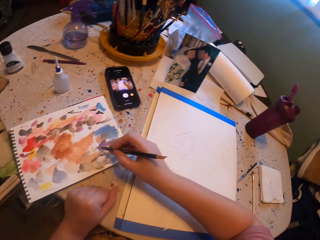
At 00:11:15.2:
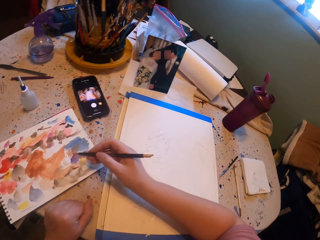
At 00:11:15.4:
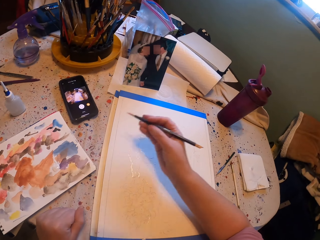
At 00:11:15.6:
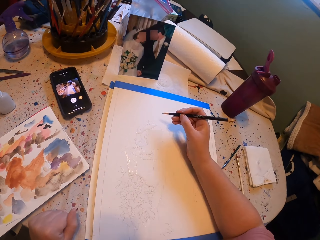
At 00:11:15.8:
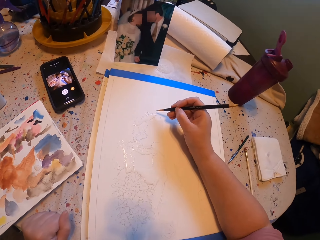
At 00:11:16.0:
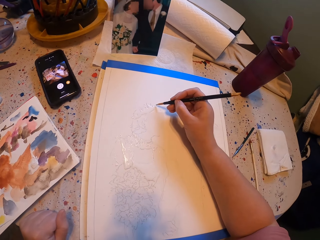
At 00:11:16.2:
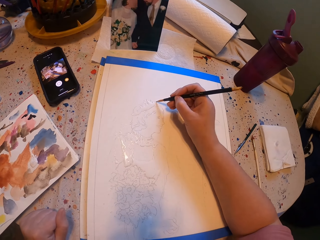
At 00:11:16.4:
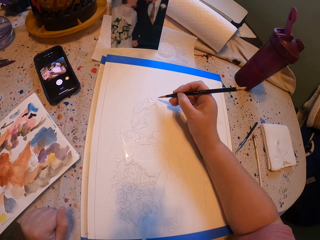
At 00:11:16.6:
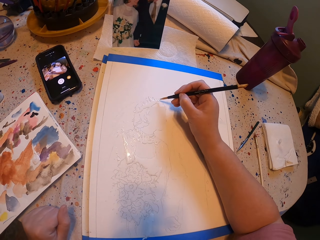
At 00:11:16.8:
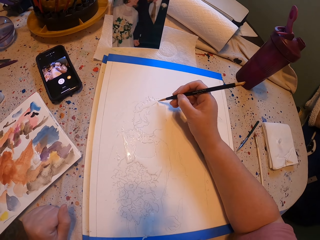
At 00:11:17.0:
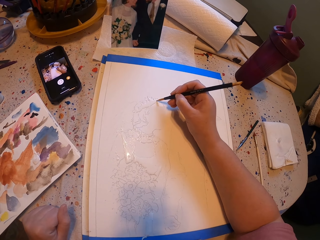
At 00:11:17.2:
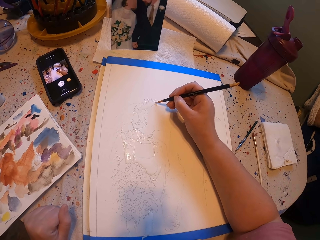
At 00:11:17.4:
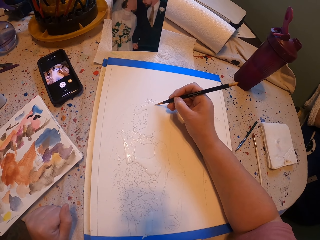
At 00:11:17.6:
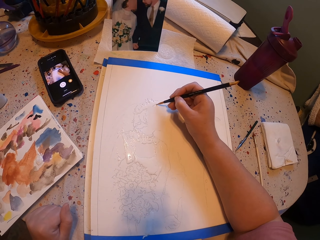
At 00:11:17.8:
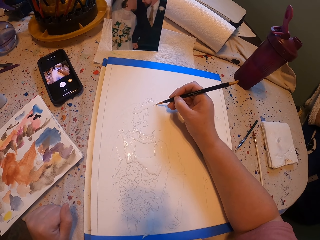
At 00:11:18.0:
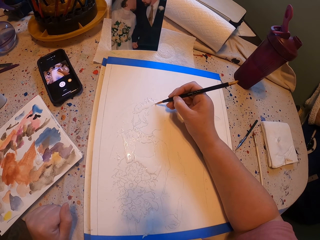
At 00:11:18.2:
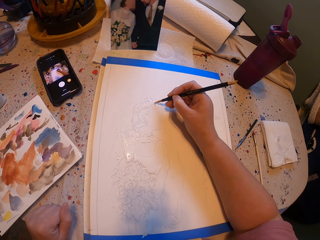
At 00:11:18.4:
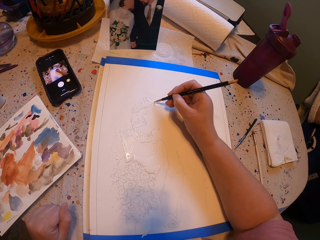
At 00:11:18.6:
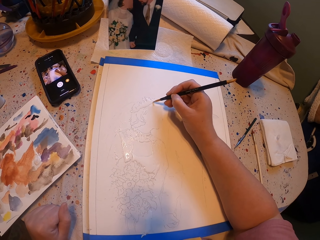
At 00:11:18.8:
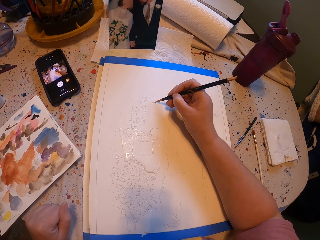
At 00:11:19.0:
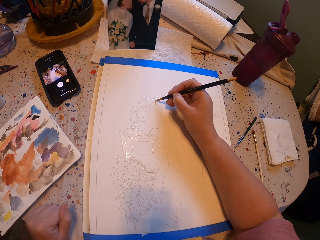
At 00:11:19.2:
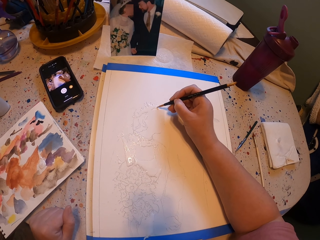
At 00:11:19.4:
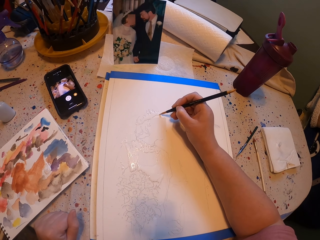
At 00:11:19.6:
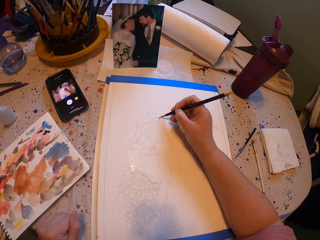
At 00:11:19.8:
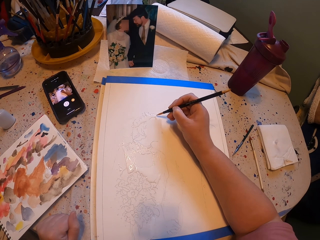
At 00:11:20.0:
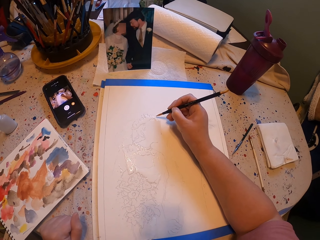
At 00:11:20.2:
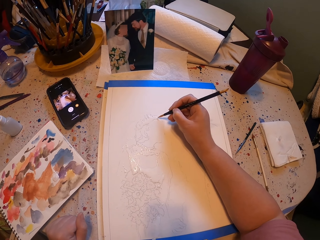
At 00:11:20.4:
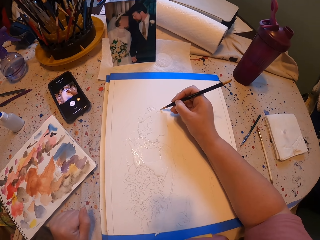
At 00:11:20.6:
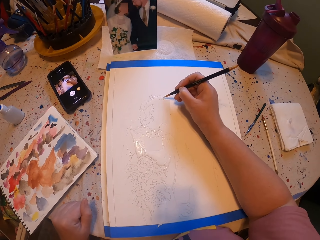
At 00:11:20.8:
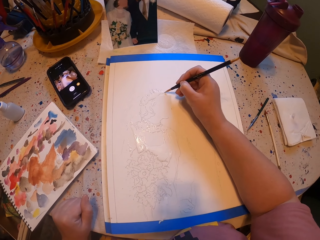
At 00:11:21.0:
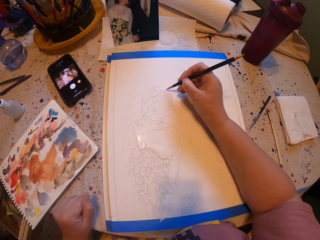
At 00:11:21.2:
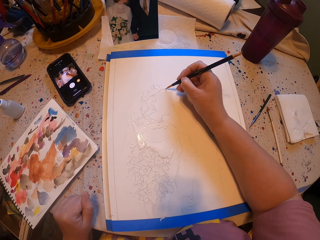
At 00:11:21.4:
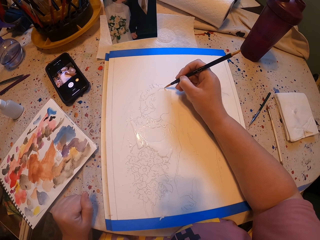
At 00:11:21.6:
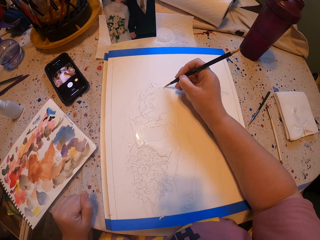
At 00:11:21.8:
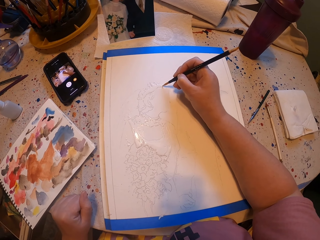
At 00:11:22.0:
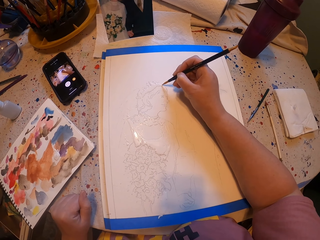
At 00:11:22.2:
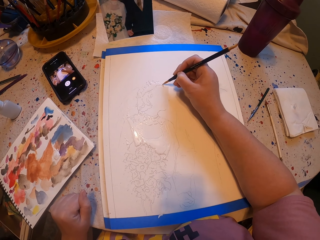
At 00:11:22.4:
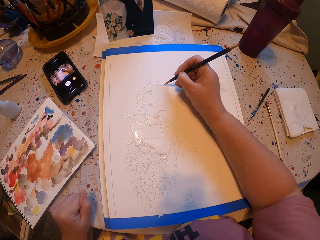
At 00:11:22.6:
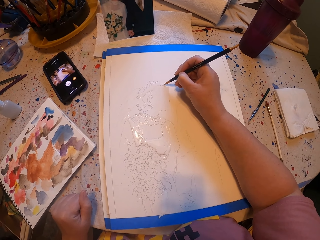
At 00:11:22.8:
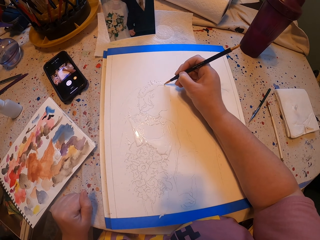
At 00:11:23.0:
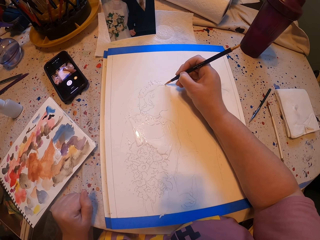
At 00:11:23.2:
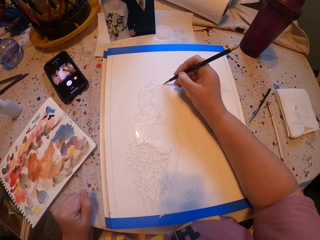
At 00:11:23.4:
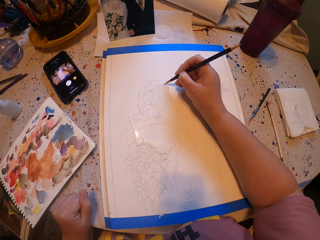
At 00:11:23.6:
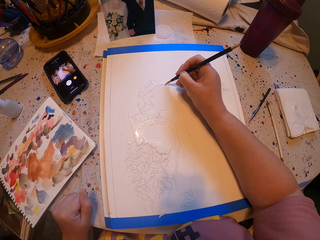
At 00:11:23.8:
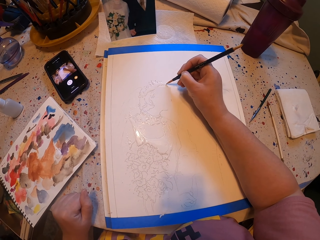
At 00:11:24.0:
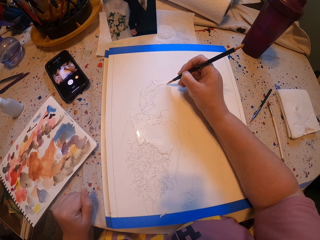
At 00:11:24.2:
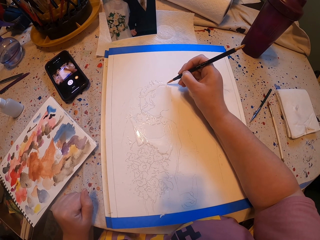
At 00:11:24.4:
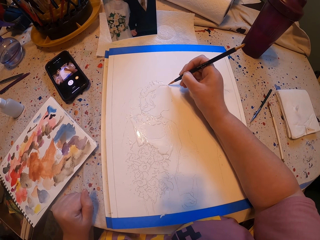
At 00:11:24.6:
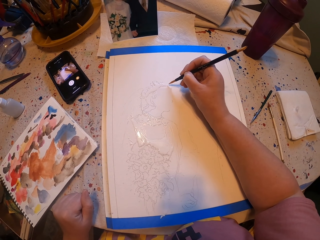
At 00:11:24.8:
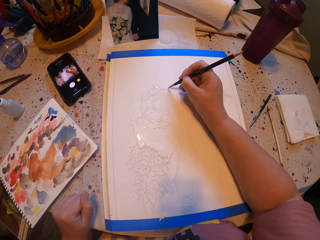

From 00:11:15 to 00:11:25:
The camera wearer rubs the pen brush on the ink paper. They put paint on the paint brush. They paint a picture with the pen brush.

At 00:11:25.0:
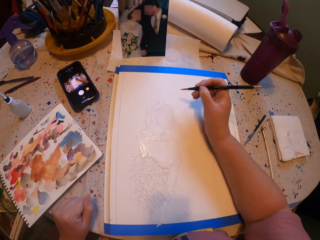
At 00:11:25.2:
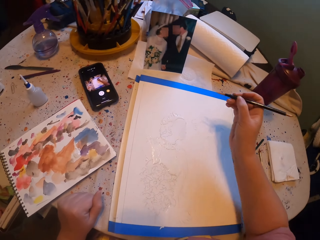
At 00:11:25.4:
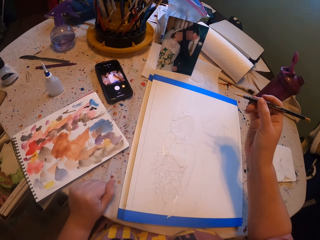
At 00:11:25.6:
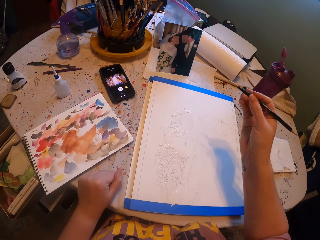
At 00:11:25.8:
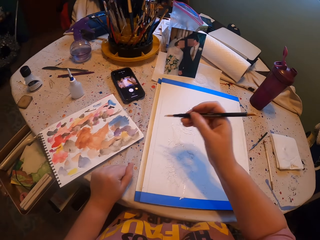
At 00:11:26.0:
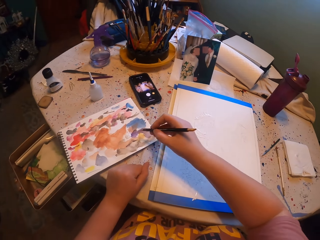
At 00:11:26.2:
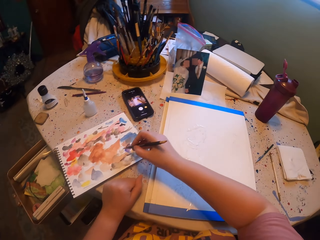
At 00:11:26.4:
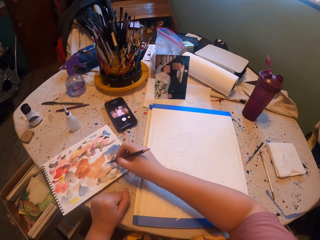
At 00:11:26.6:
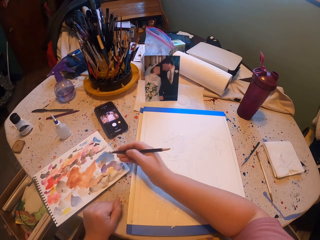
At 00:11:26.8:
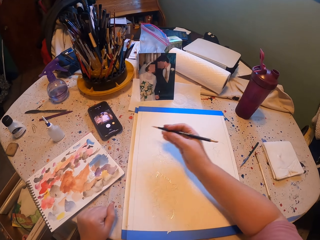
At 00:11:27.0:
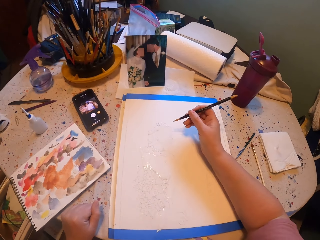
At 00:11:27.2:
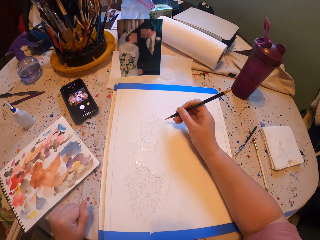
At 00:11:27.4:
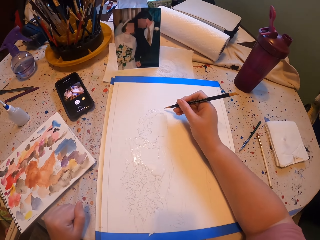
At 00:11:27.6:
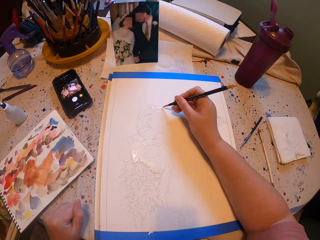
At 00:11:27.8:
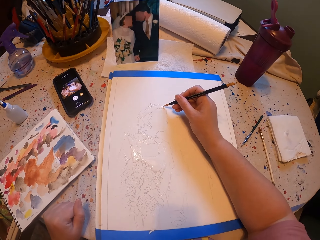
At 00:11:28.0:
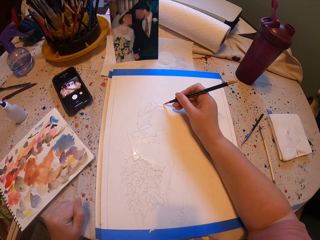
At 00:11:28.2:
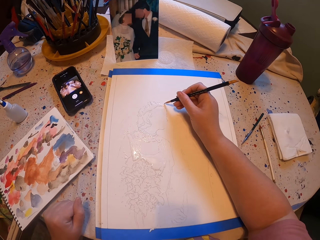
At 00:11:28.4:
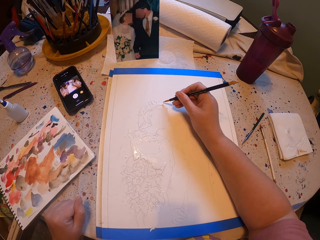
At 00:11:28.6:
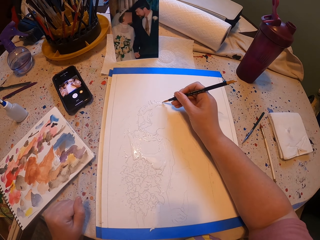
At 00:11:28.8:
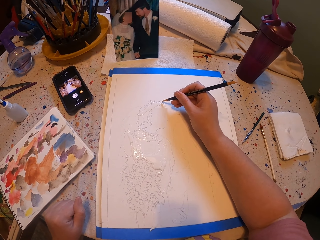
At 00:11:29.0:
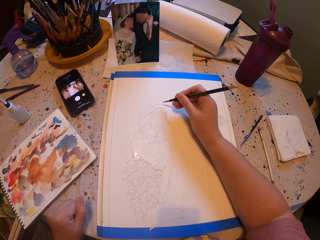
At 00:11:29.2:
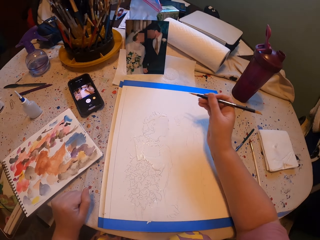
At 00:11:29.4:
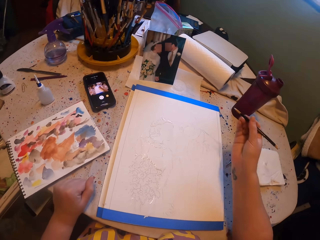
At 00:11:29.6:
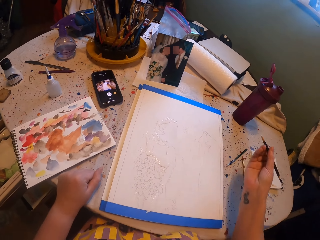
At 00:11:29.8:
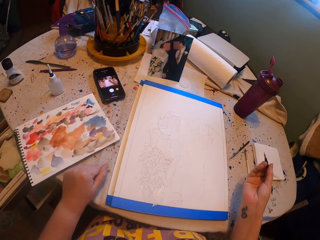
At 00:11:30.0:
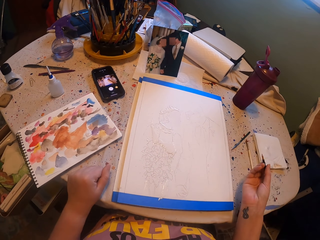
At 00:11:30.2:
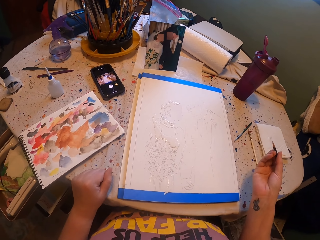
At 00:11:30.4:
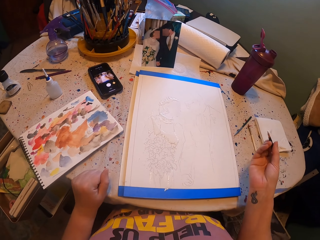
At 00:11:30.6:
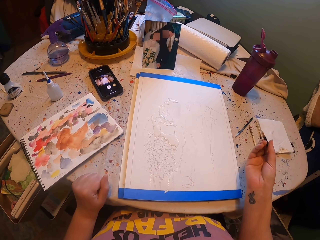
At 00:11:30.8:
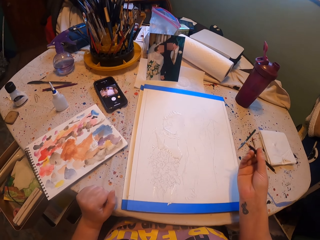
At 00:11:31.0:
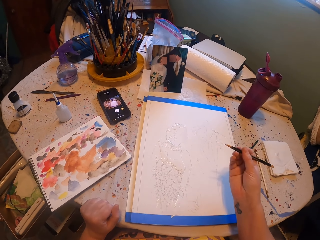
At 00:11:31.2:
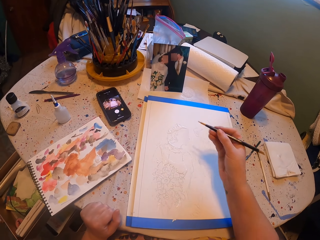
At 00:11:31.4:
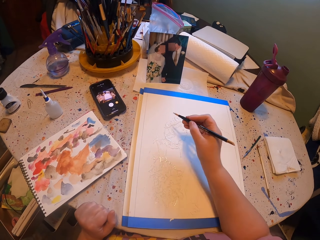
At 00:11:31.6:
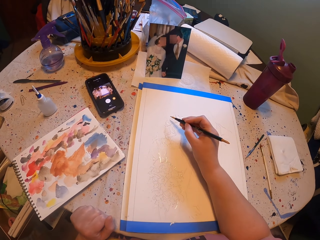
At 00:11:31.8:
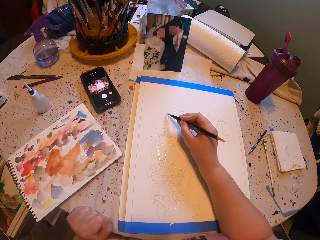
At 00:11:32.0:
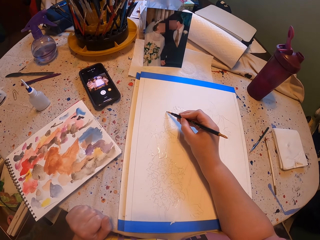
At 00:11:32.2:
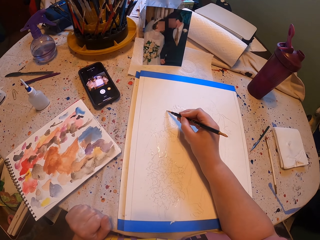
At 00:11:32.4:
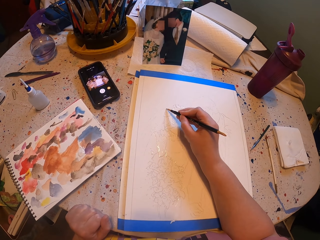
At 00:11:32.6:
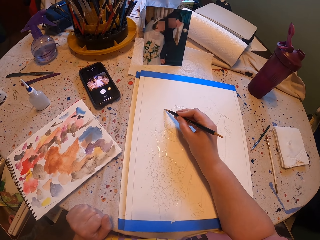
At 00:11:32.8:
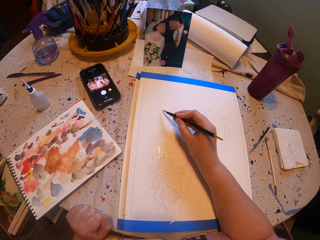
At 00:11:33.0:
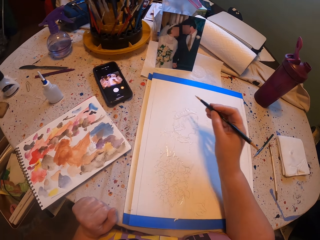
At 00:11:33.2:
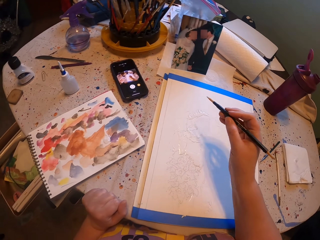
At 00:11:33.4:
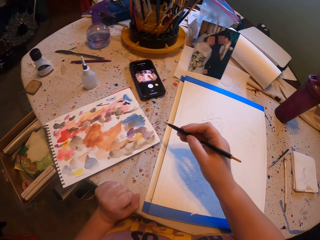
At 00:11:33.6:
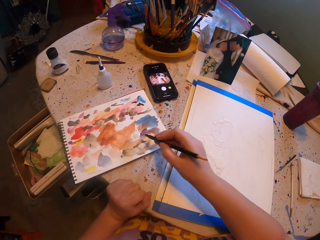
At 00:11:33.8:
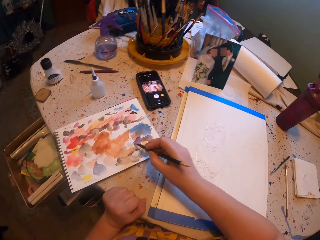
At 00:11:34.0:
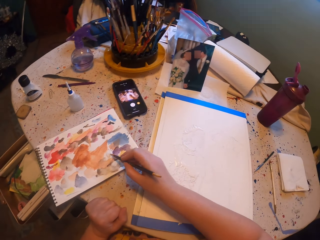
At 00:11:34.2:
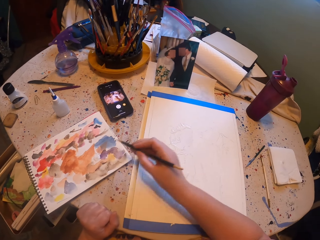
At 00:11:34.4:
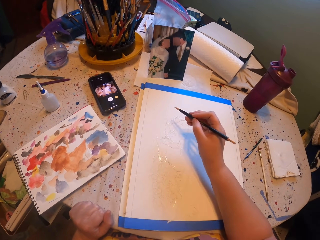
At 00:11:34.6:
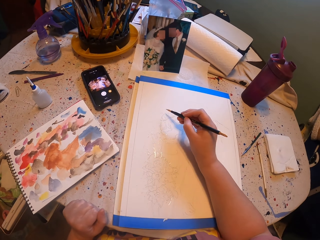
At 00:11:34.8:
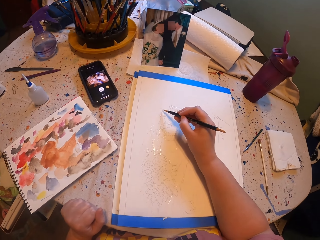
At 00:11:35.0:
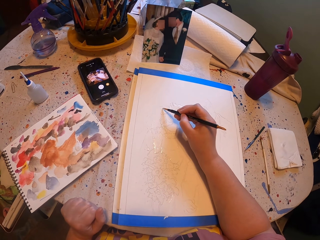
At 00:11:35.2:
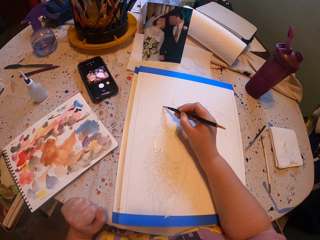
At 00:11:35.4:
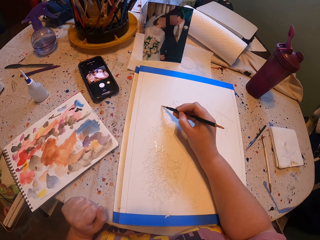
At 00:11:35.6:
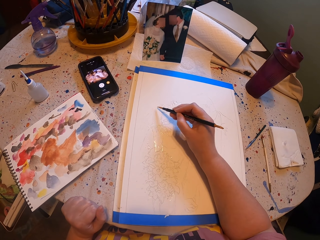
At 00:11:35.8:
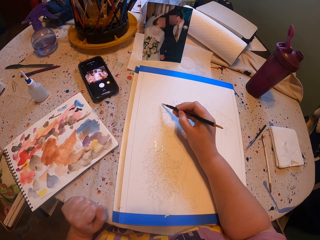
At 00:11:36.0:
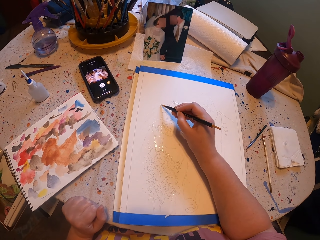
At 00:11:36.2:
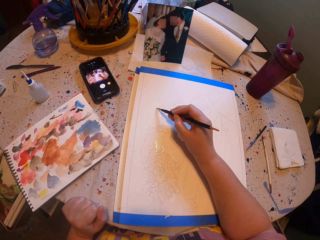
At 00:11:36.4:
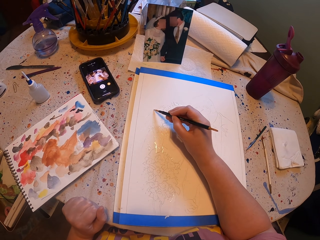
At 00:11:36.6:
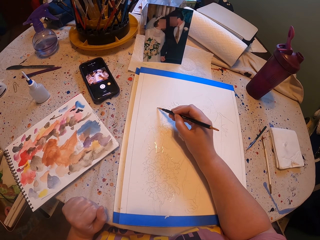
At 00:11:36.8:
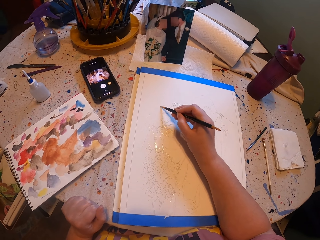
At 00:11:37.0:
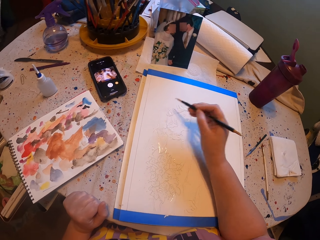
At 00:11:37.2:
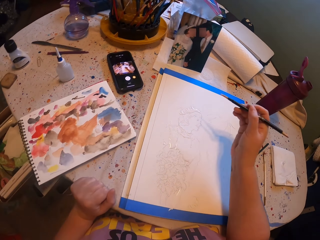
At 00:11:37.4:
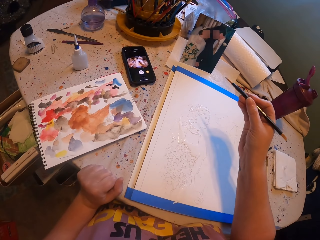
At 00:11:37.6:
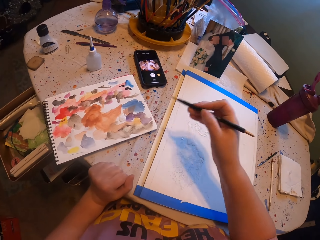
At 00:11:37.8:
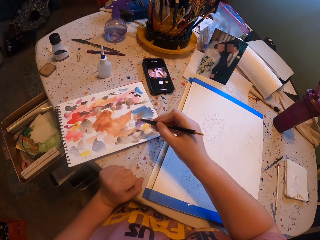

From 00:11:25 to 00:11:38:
The camera wearer rubs the pen brush on the ink paper. They put paint on the paint brush. They paint a picture with the pen brush. They look at the book. They paint the book. They rub the pen brush on the ink paper. They put paint on the paint brush. They paint the picture with the pen brush.
